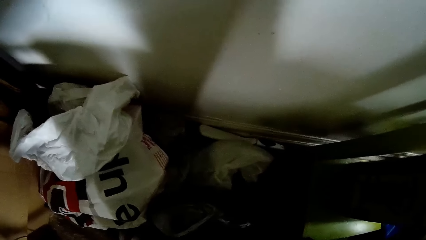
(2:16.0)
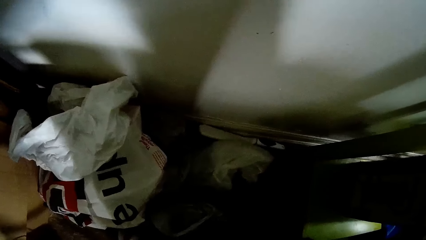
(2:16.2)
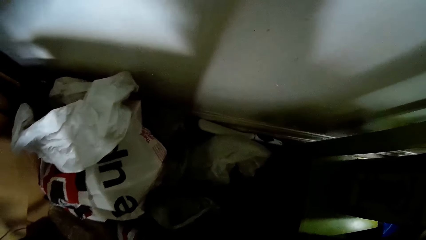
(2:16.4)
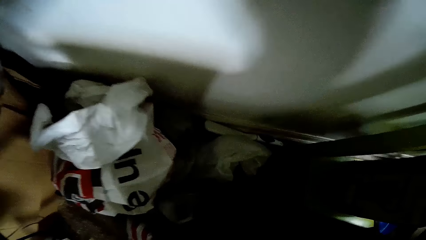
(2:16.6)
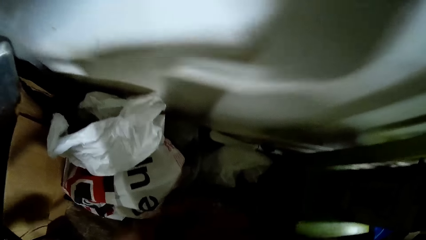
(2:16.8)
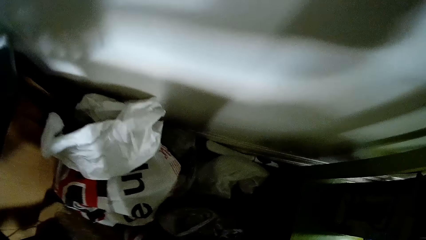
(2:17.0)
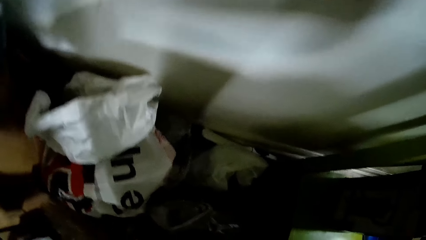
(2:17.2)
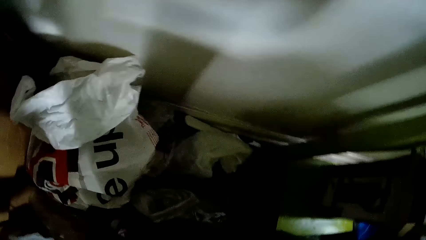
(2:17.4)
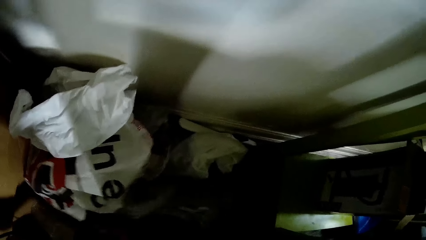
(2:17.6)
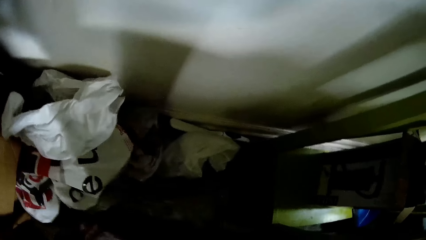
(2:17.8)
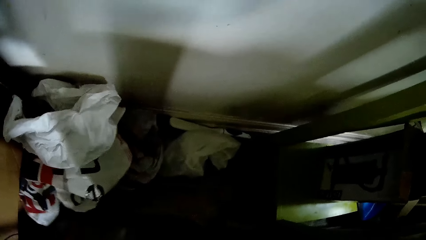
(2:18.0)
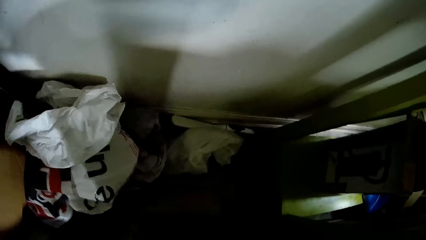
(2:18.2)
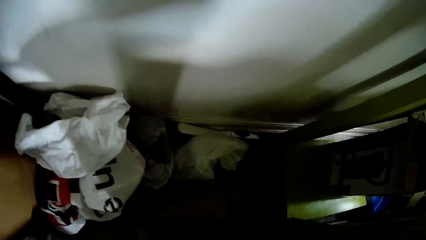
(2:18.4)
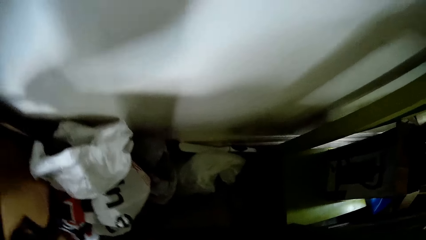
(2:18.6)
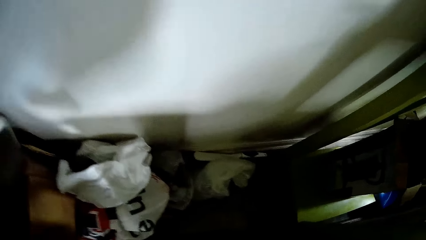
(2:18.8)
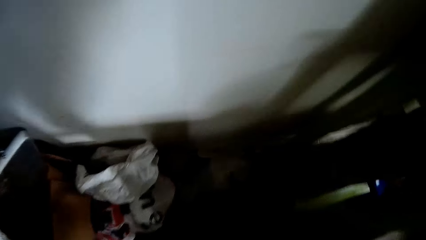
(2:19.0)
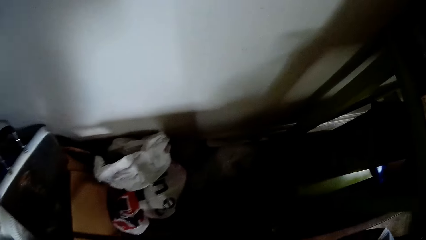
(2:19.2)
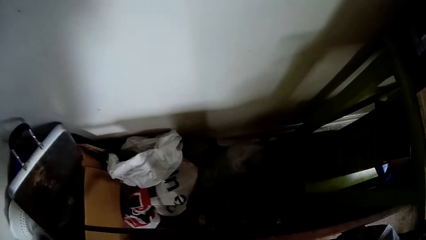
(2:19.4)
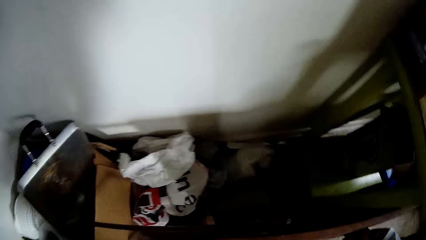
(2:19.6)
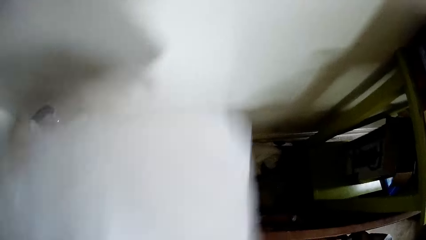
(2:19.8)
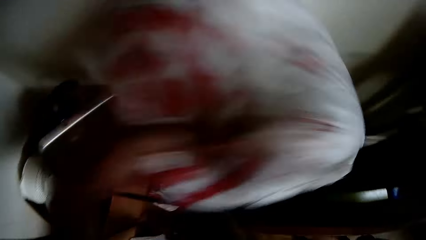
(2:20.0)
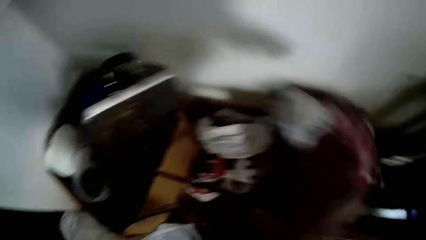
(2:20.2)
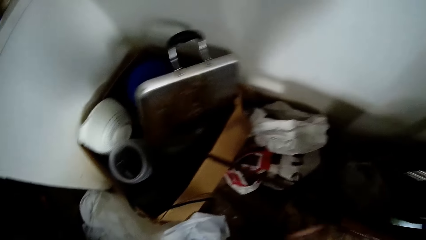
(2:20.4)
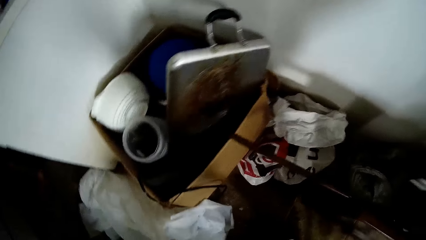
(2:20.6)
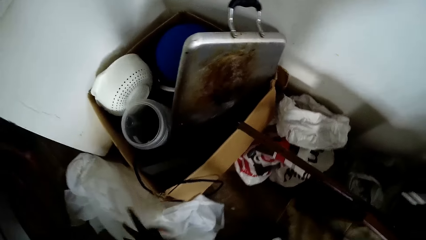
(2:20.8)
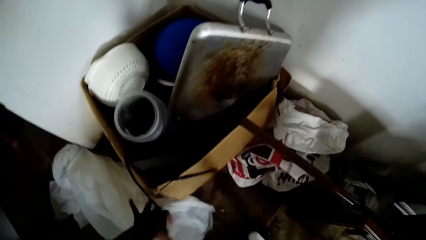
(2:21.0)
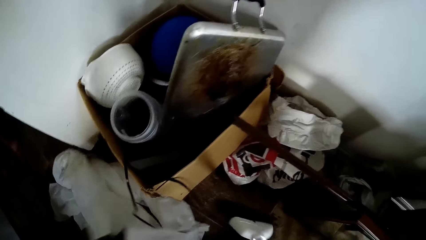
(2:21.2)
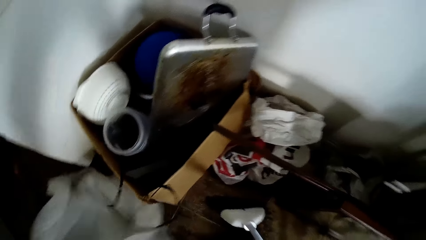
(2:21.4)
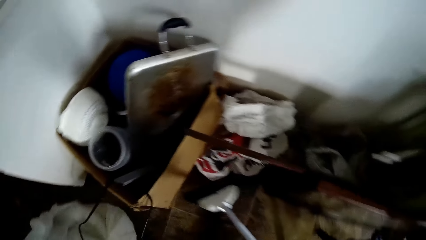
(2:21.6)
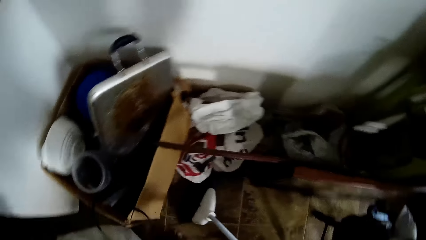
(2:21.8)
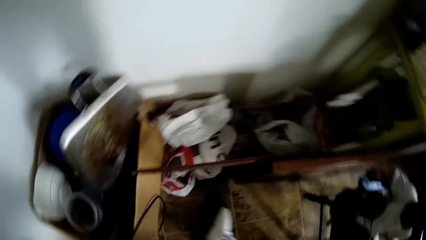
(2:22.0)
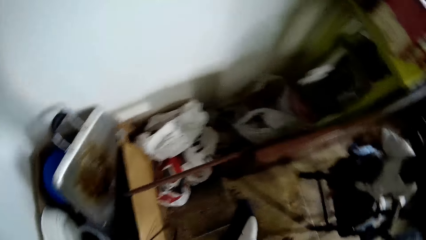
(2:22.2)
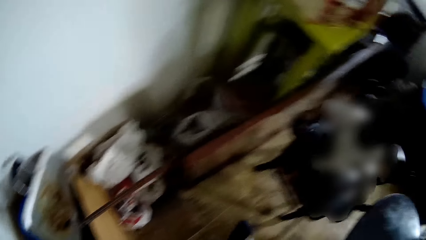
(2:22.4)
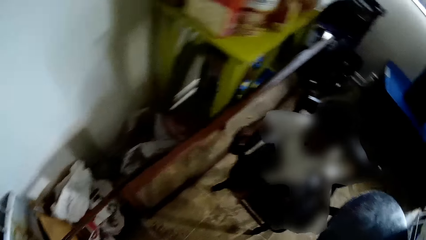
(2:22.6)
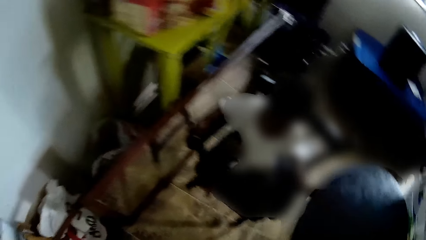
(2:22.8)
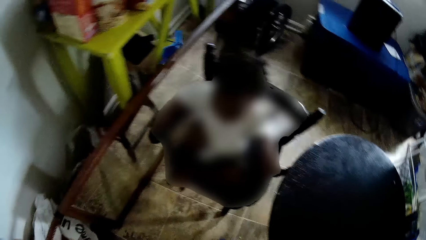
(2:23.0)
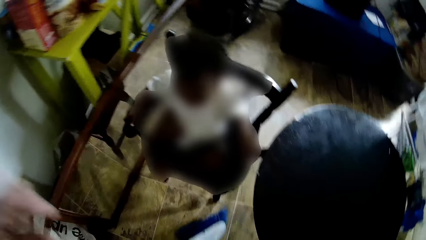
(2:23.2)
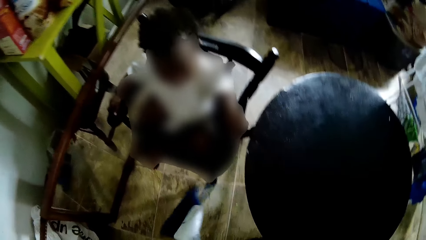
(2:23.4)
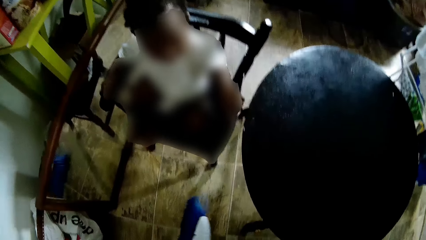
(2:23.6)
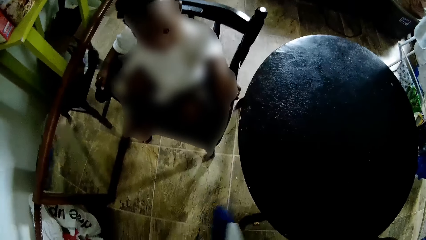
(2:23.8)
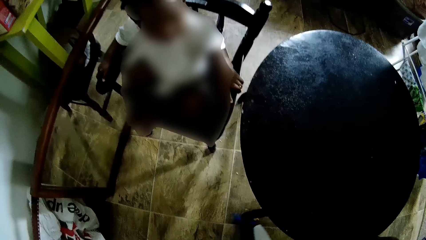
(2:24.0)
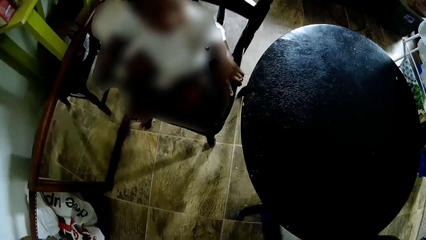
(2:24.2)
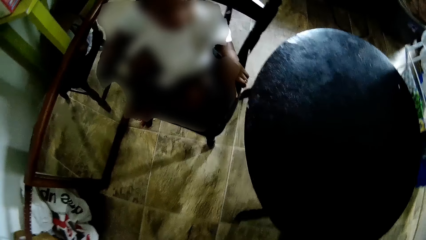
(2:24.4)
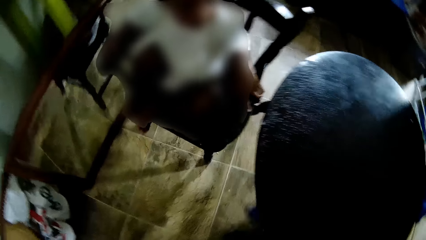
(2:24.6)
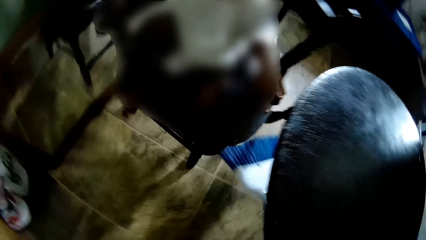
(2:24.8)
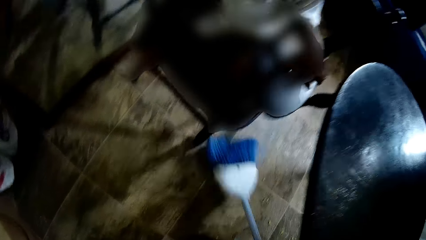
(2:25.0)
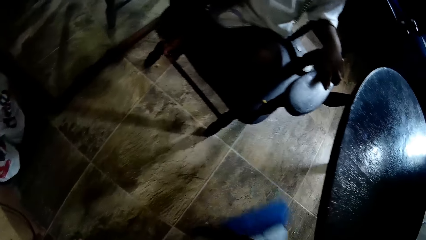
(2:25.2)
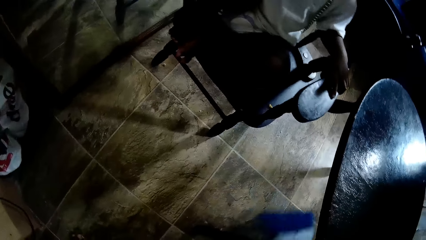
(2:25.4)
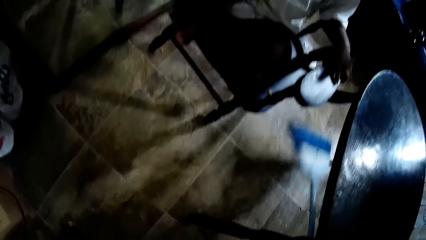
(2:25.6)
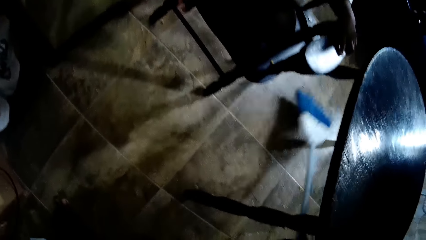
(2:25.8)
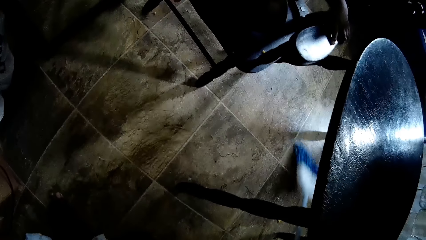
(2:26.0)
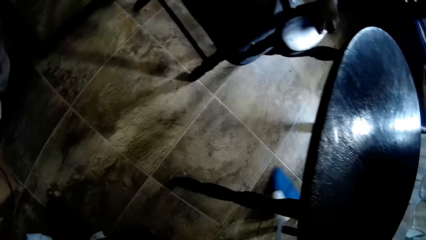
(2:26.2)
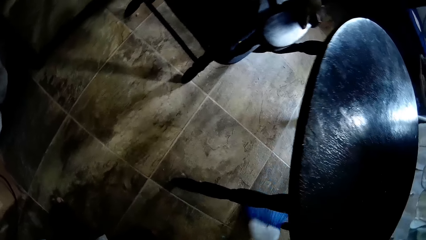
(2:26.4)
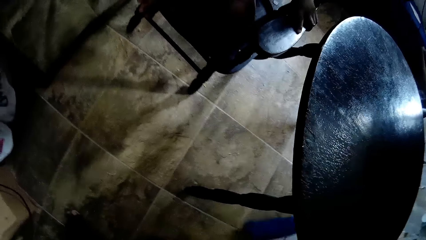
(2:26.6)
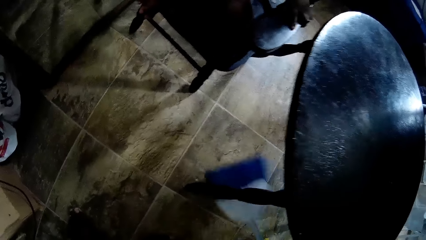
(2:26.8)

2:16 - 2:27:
The camera wearer removes the paper bags from the floor. She drops a nylon on the floor with her left hand. She throws a paper bag on the floor. She picks up the nylon on the floor with her left hand. She sweeps the floor with the broom in her right hand. She picks up the table cloth from the floor.

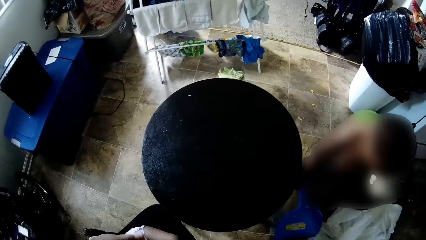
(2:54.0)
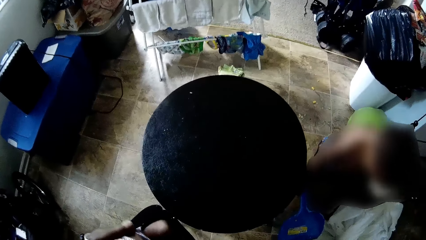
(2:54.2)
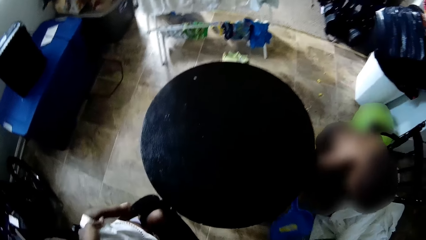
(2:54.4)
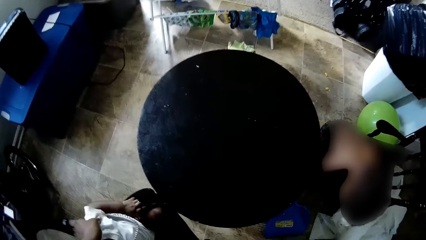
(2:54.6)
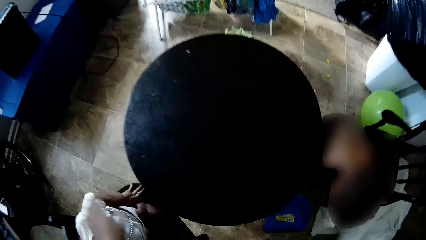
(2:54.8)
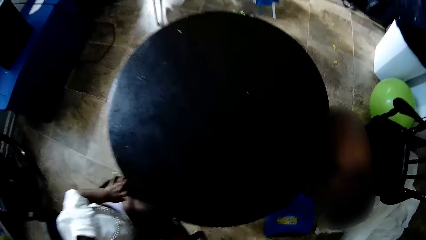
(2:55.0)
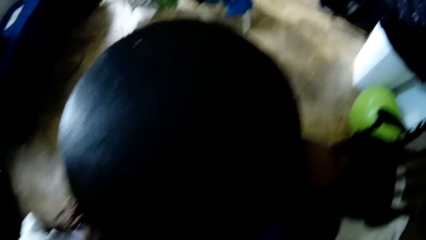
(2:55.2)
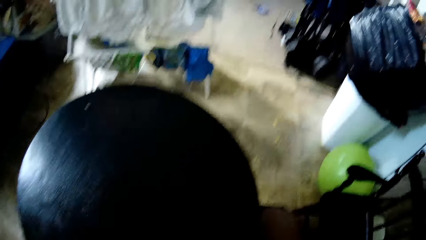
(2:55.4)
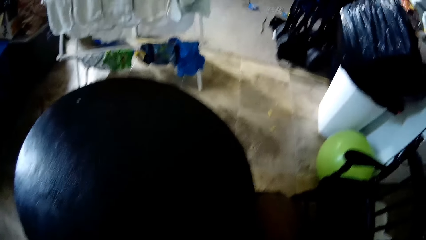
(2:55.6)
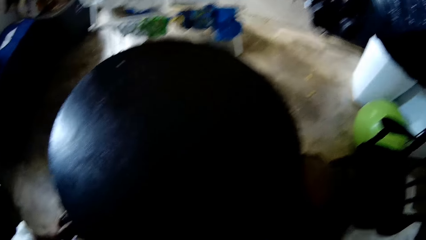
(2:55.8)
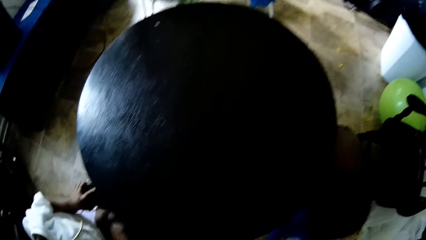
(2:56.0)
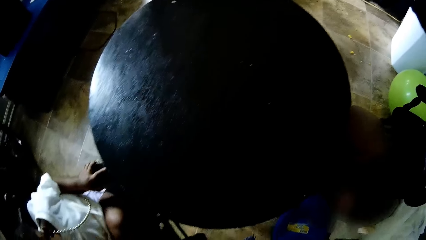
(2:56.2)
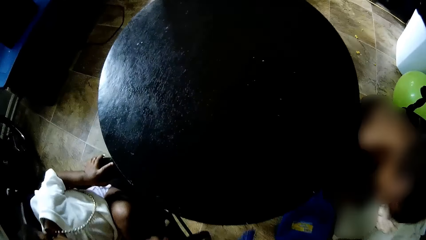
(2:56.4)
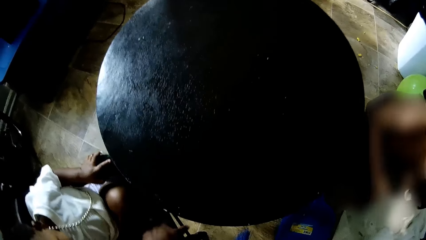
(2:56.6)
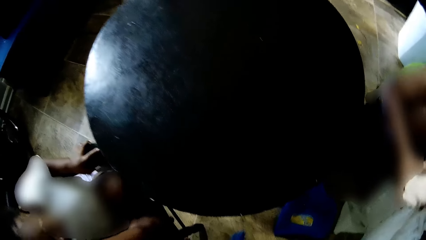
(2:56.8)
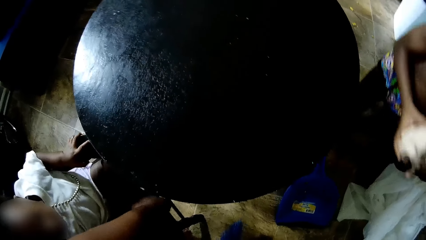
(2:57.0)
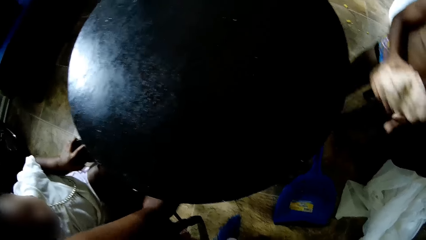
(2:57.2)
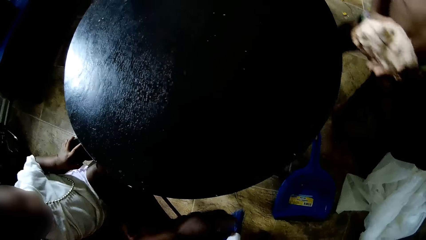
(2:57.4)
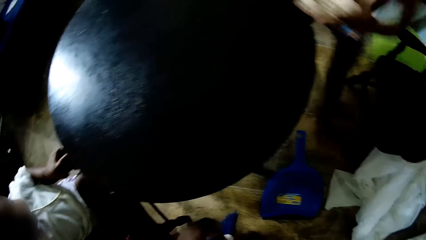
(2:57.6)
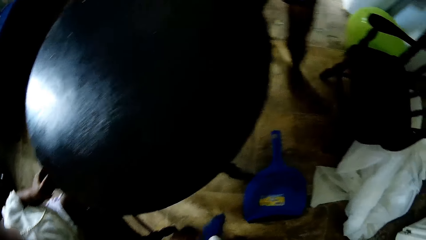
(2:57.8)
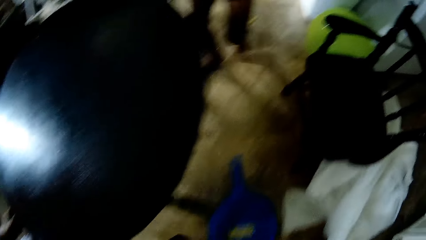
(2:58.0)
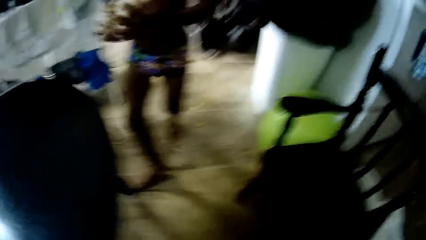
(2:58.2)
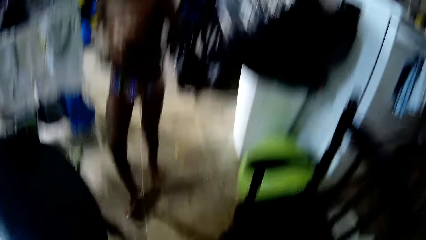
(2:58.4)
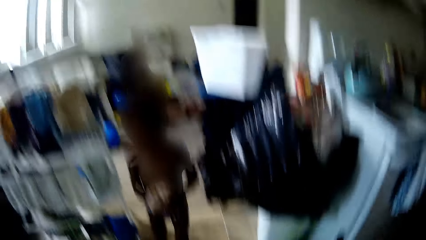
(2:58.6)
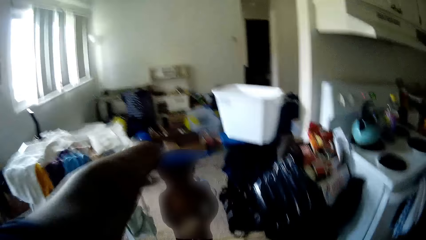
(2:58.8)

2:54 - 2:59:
The child drops a dustpan on the floor with his left hand.
